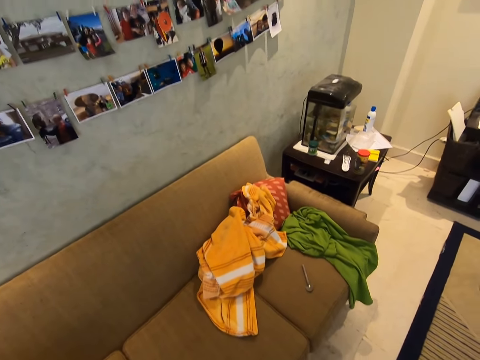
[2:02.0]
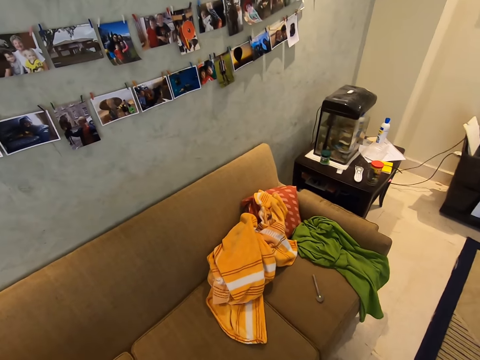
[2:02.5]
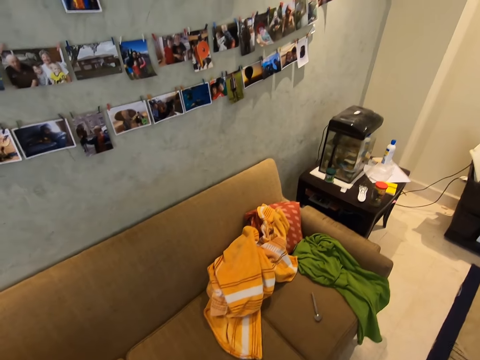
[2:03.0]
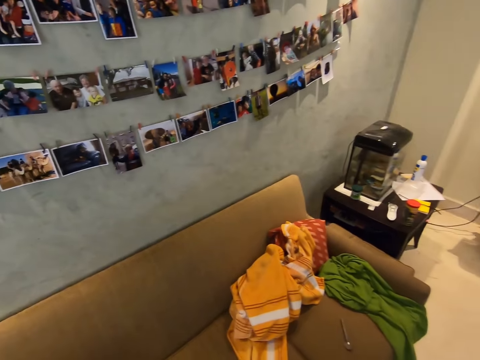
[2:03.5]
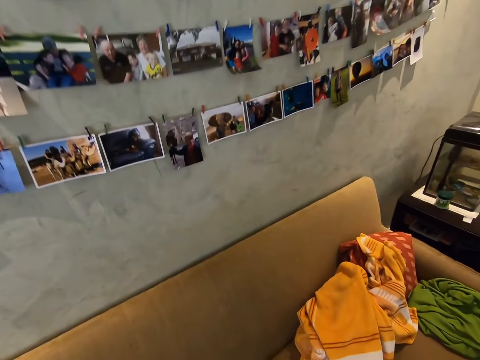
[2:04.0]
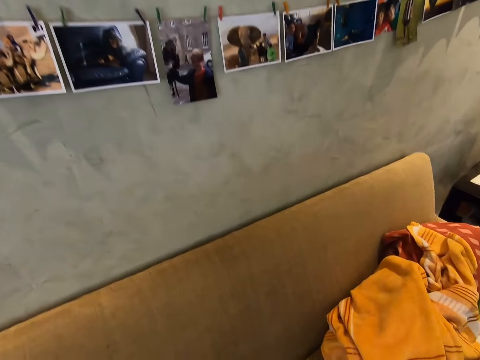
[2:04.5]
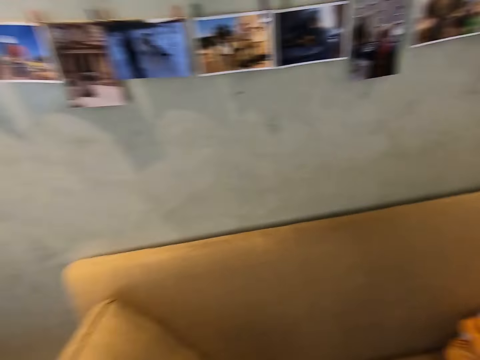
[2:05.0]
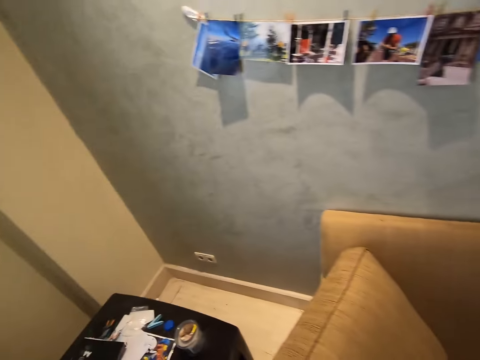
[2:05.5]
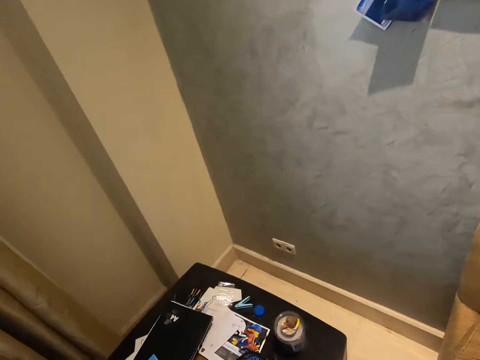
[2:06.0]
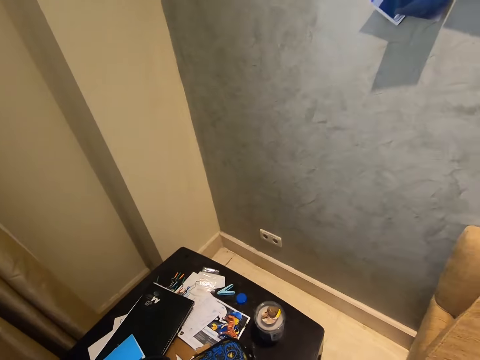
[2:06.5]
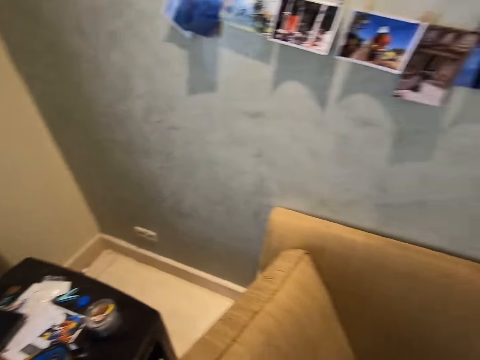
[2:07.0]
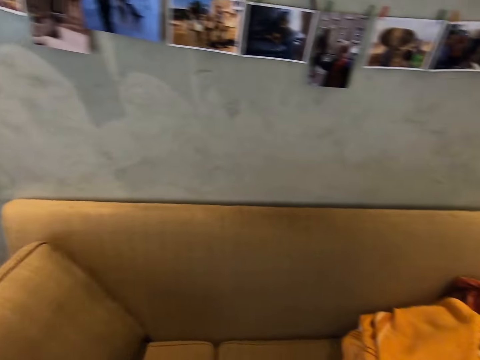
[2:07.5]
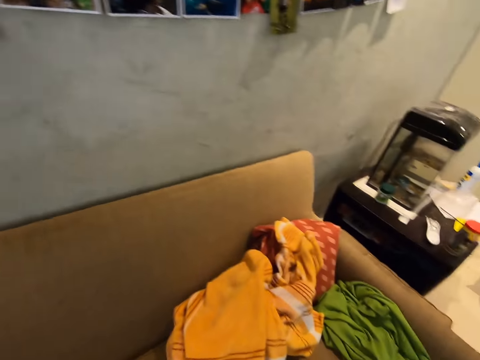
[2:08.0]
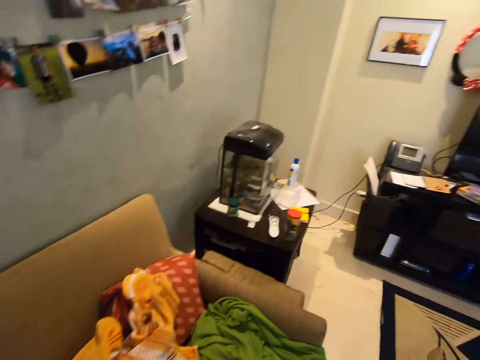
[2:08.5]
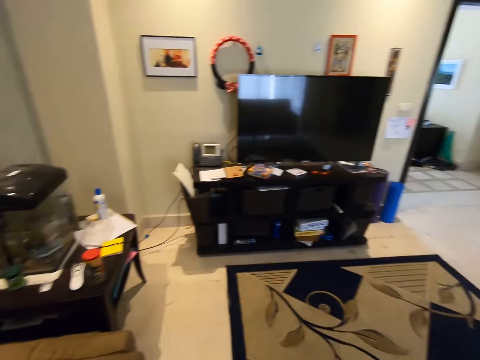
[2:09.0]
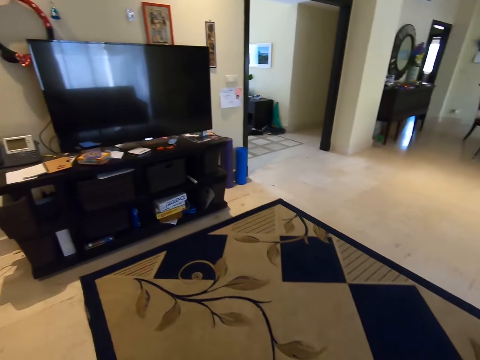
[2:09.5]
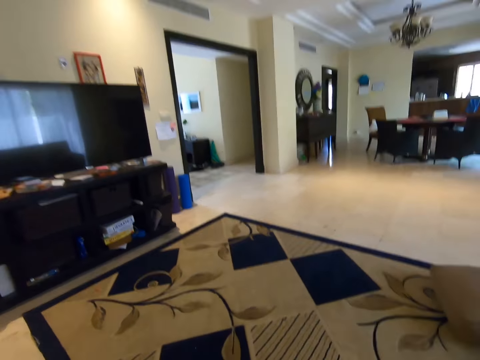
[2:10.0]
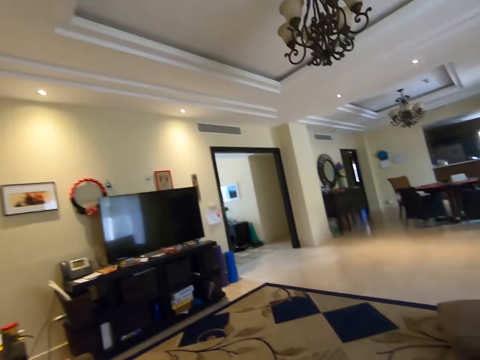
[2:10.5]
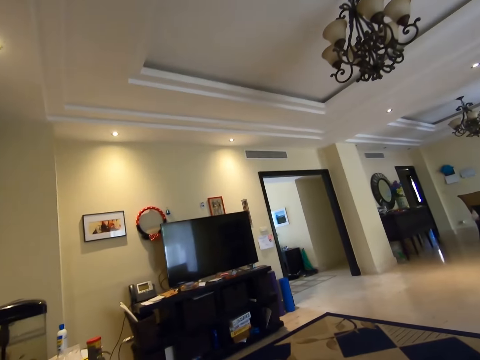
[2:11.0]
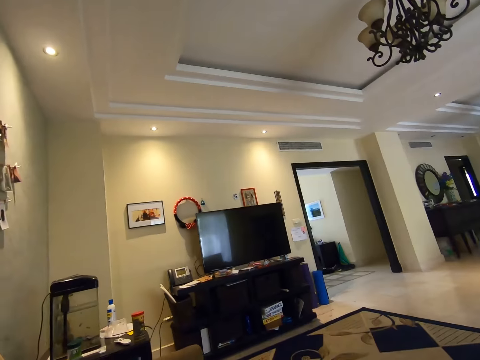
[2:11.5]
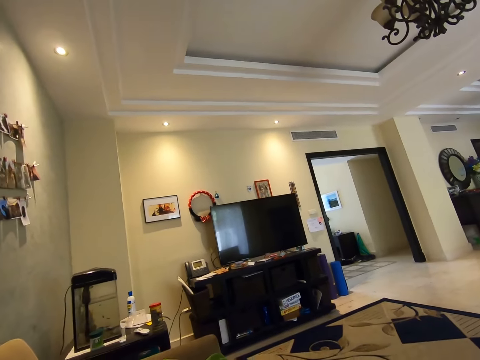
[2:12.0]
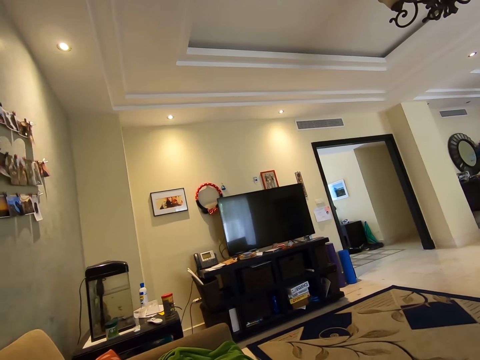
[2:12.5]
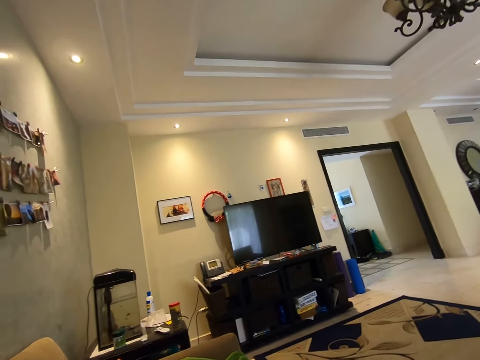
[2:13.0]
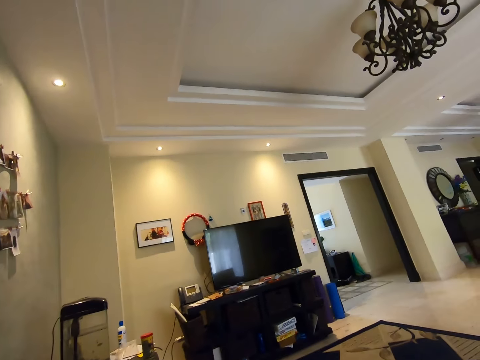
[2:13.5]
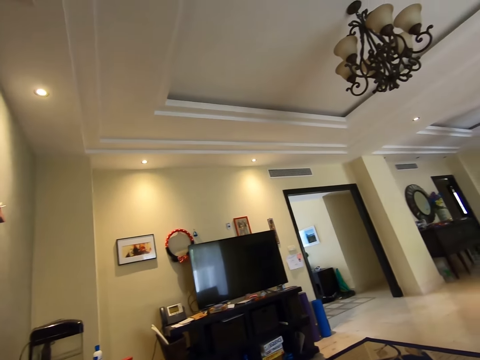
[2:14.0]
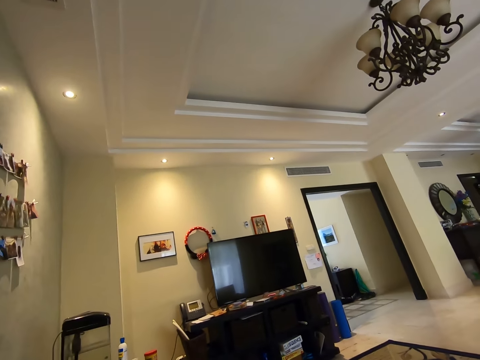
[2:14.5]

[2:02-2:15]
The camera wearer looks around the sitting room.

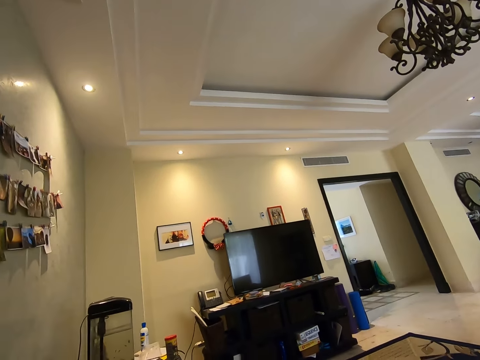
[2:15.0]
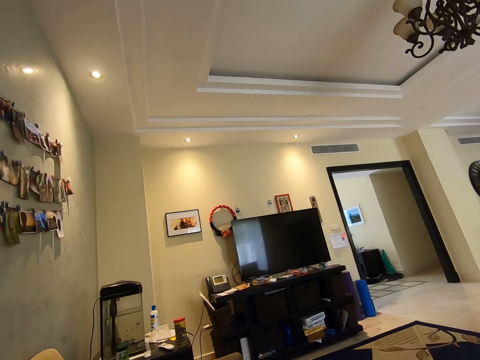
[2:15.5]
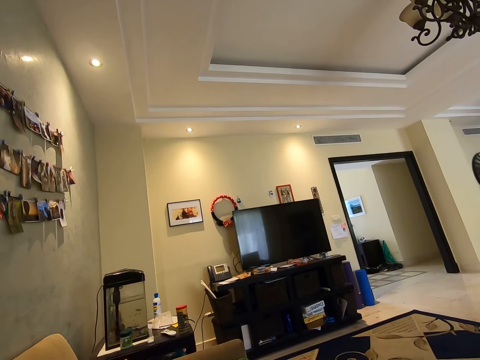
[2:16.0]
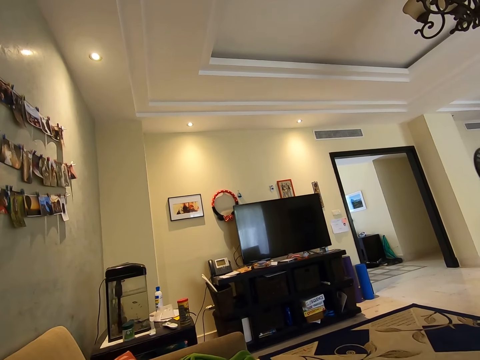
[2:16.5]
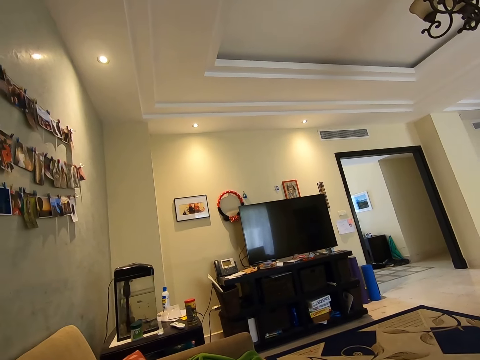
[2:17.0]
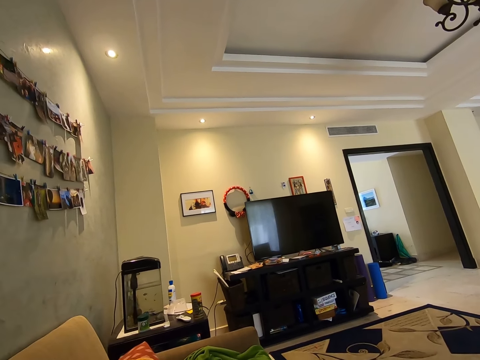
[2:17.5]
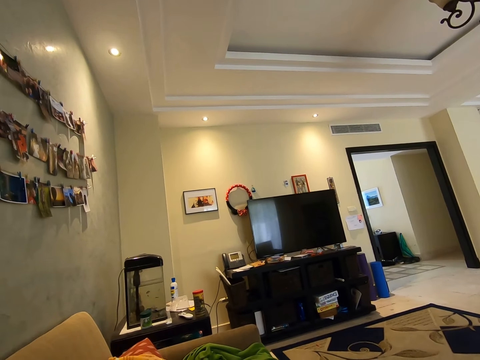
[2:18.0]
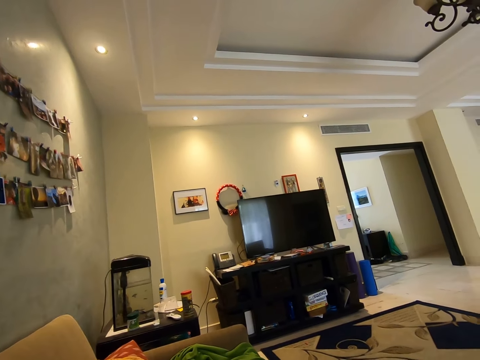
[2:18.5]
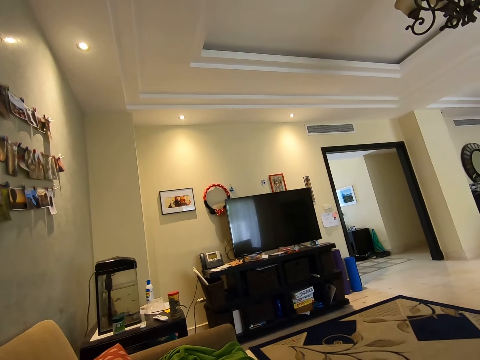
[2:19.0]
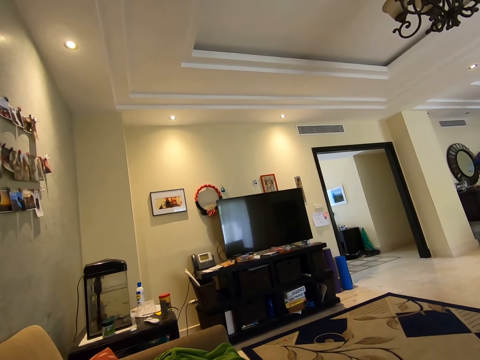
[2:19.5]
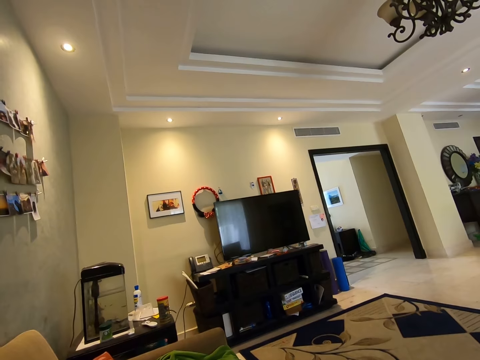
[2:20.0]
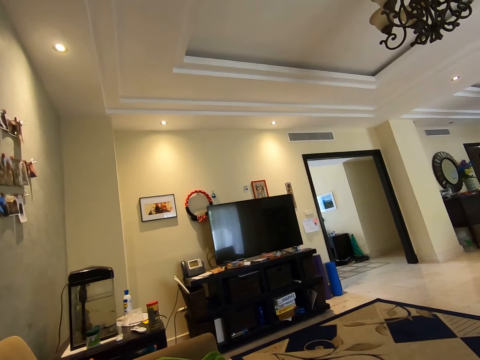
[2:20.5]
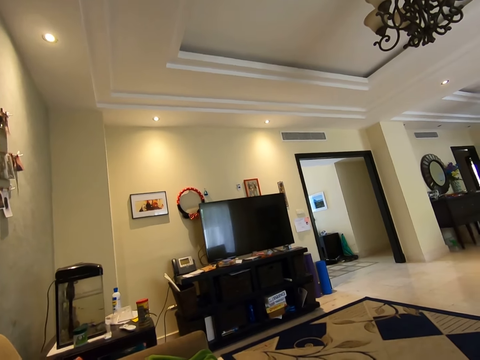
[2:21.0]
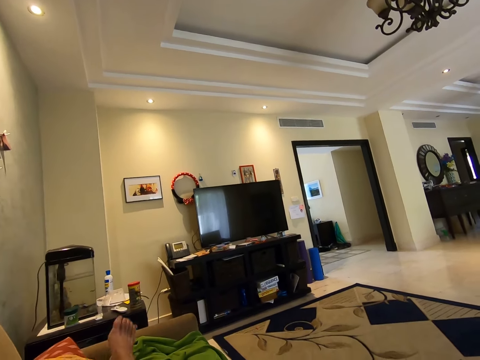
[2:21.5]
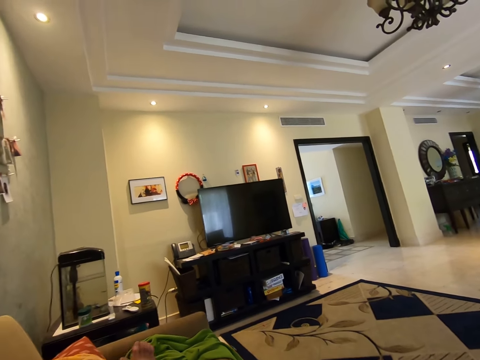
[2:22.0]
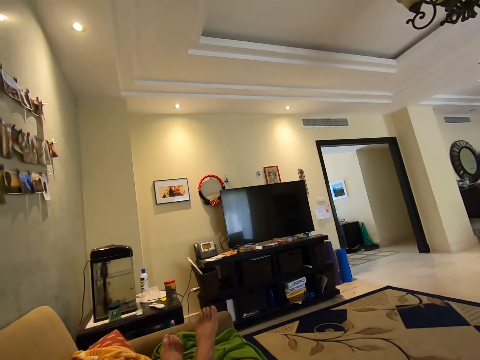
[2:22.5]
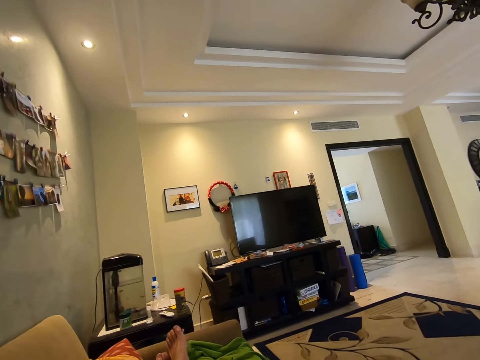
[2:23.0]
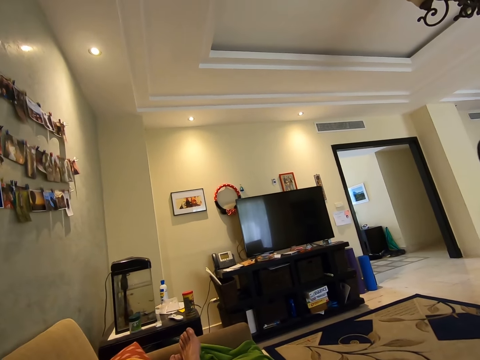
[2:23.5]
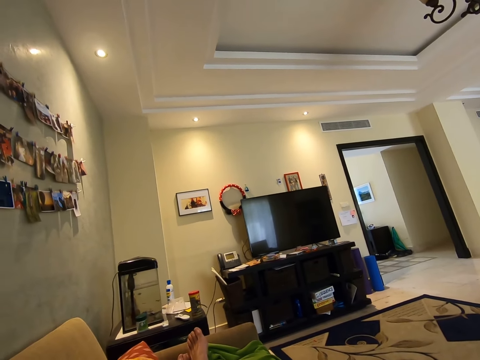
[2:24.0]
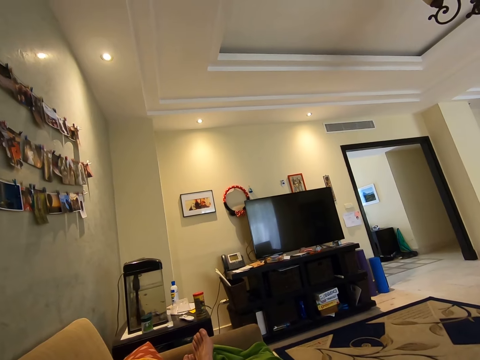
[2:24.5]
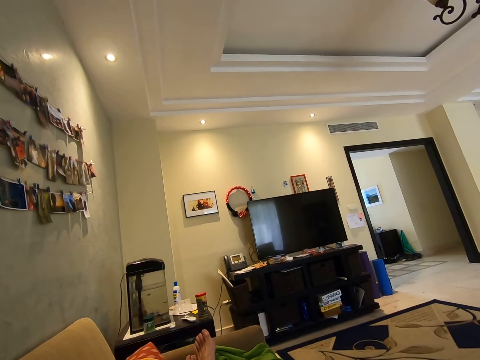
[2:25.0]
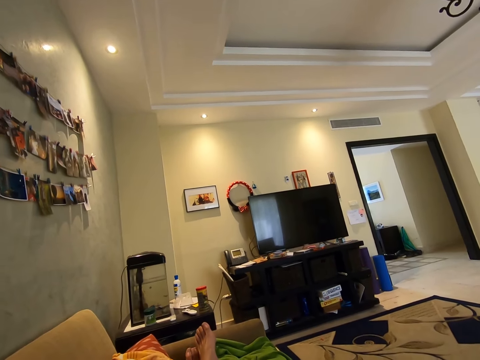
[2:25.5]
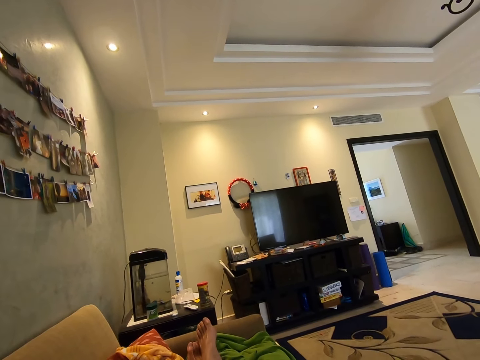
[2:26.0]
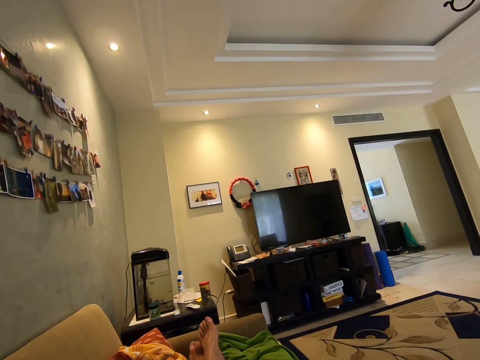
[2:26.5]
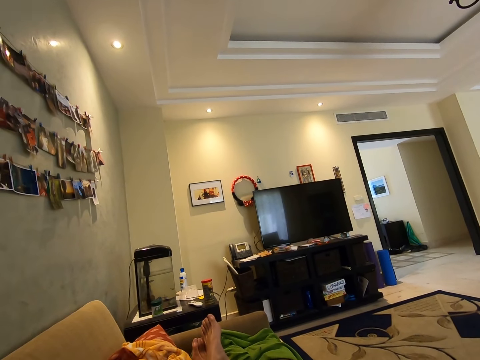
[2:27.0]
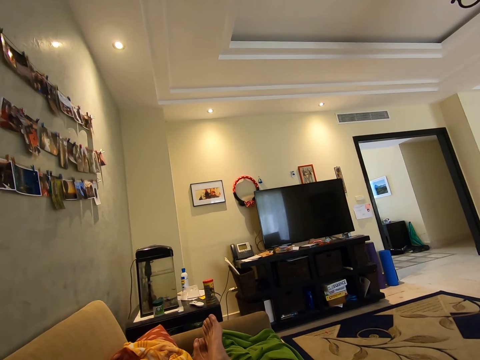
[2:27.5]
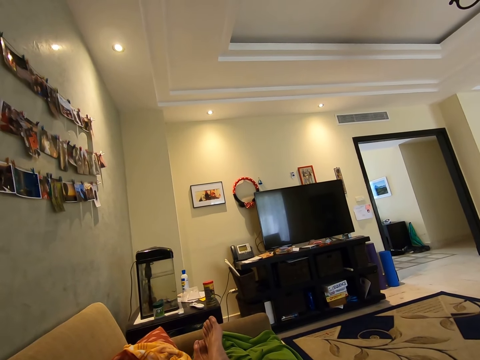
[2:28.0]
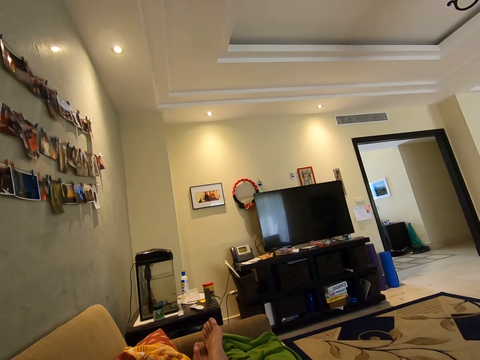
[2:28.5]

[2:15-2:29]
The camera wearer sits on a sofa. They stare at the television.
